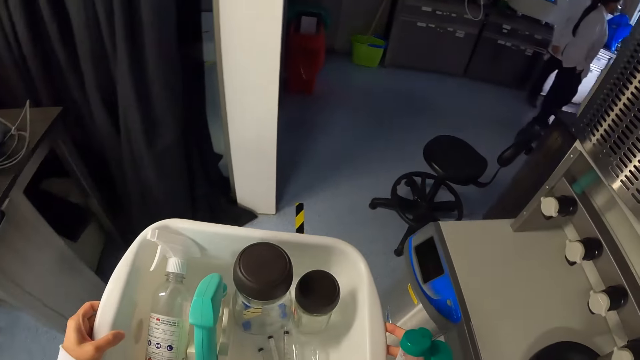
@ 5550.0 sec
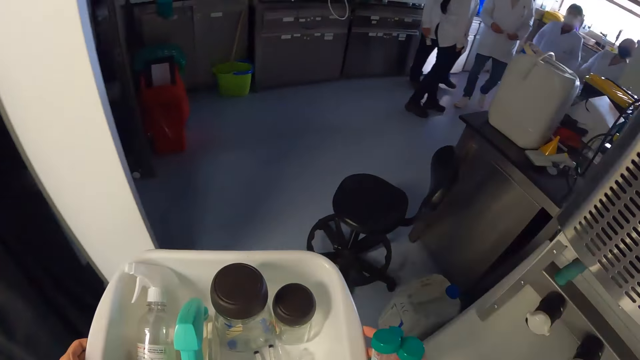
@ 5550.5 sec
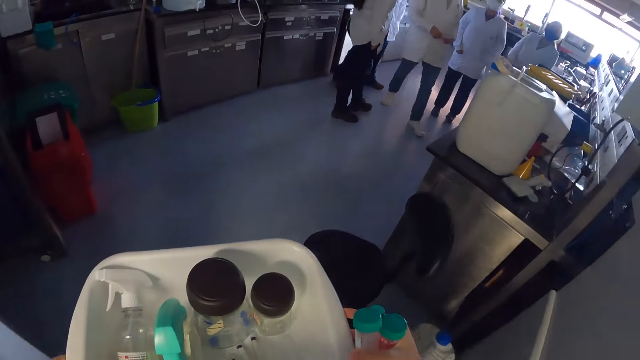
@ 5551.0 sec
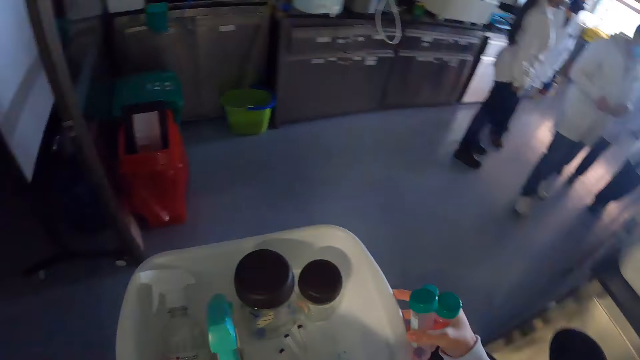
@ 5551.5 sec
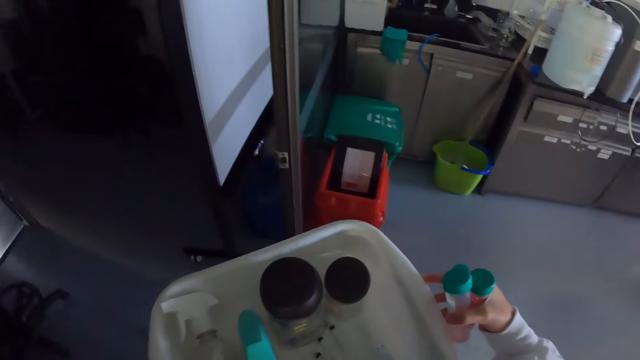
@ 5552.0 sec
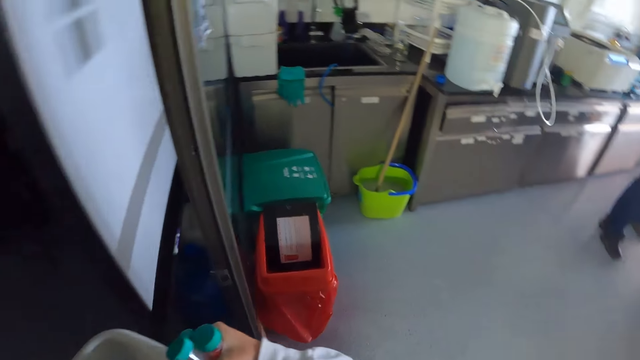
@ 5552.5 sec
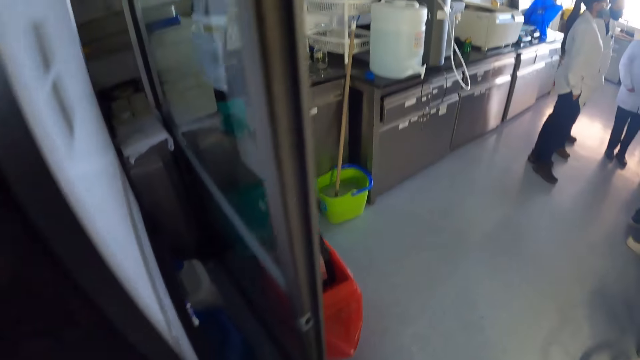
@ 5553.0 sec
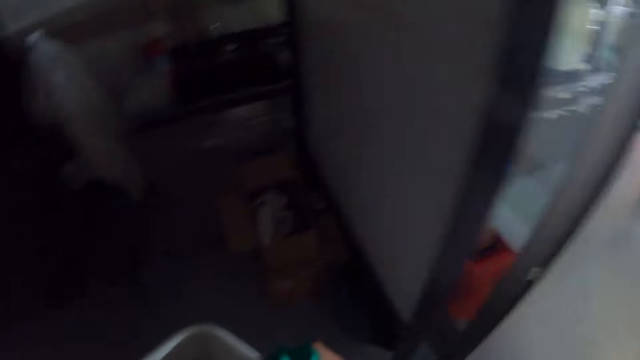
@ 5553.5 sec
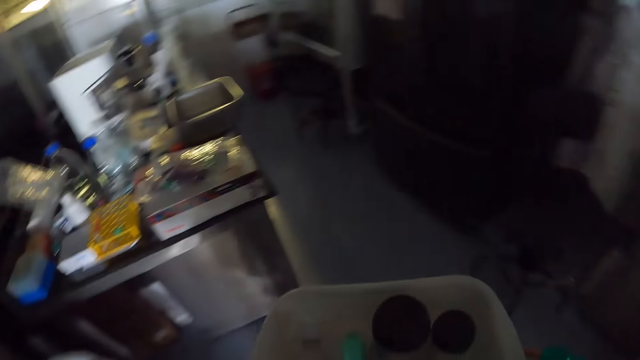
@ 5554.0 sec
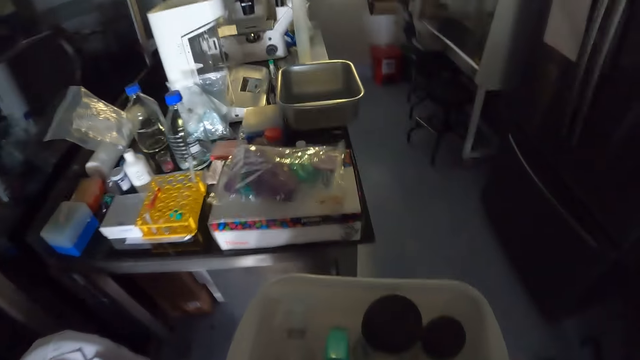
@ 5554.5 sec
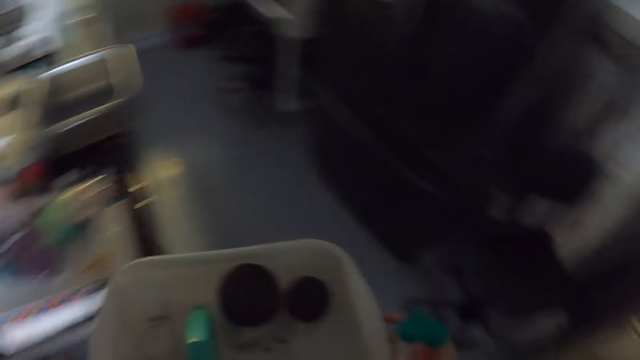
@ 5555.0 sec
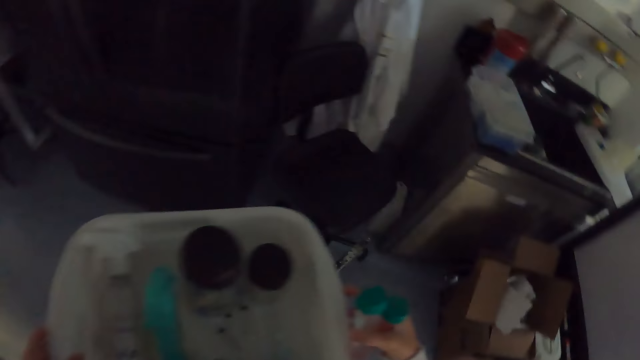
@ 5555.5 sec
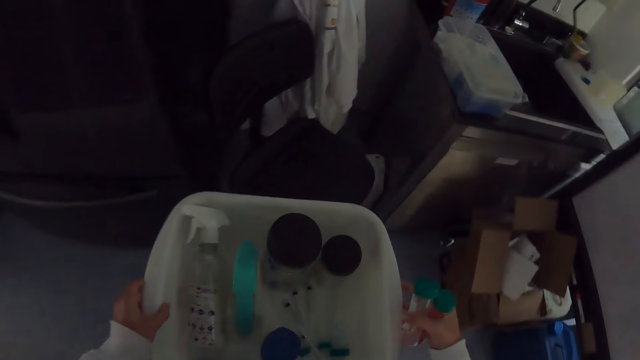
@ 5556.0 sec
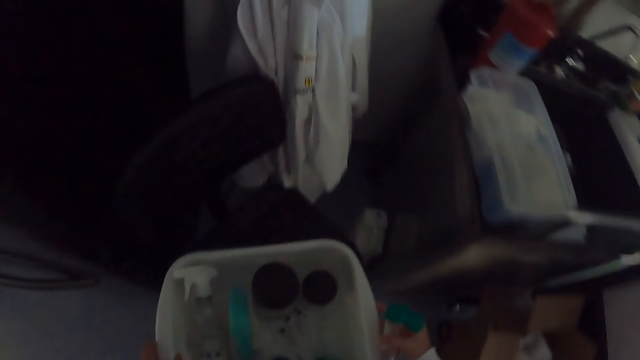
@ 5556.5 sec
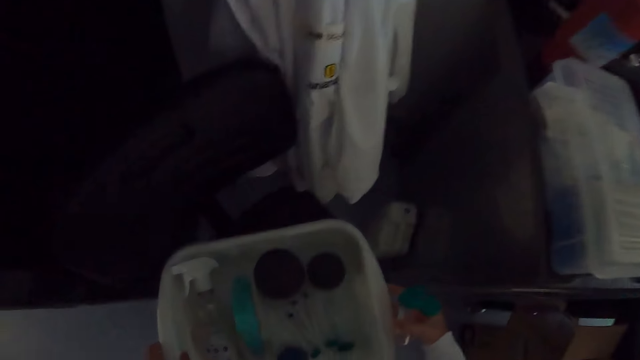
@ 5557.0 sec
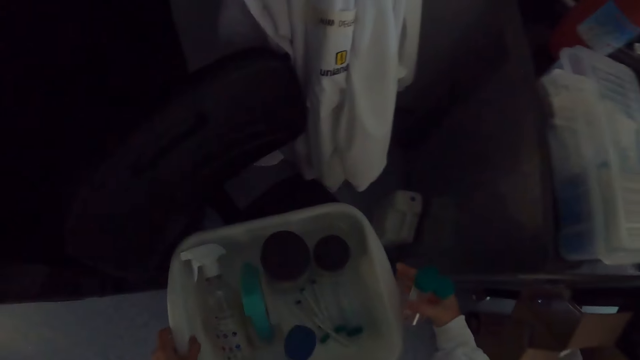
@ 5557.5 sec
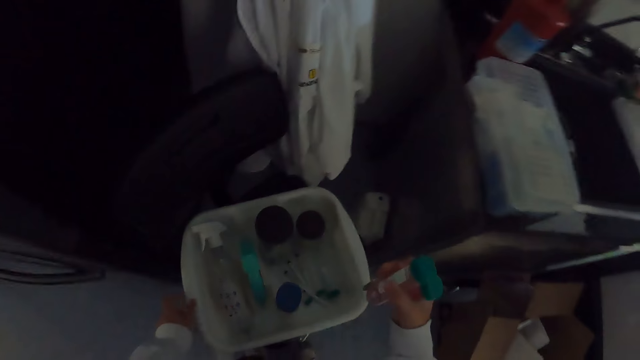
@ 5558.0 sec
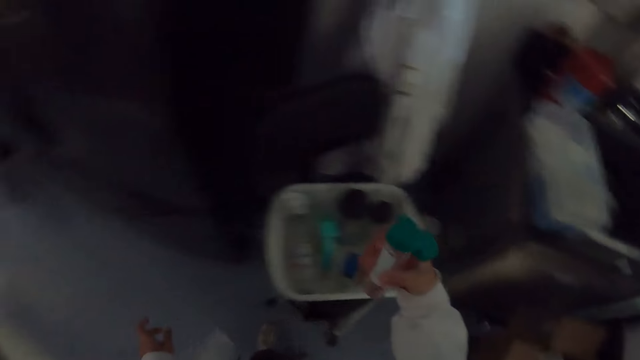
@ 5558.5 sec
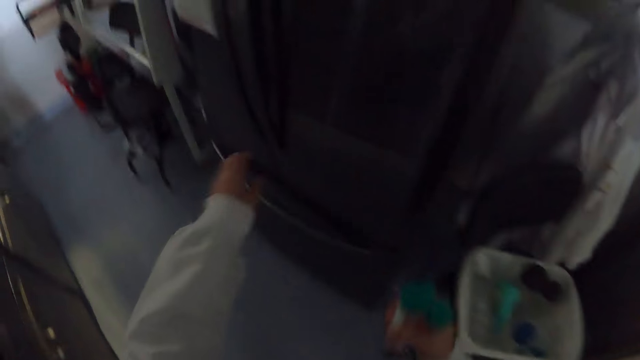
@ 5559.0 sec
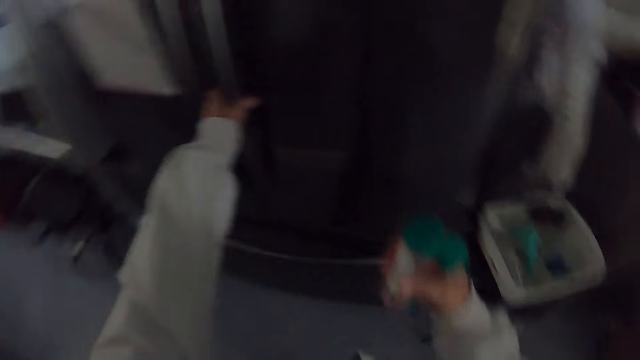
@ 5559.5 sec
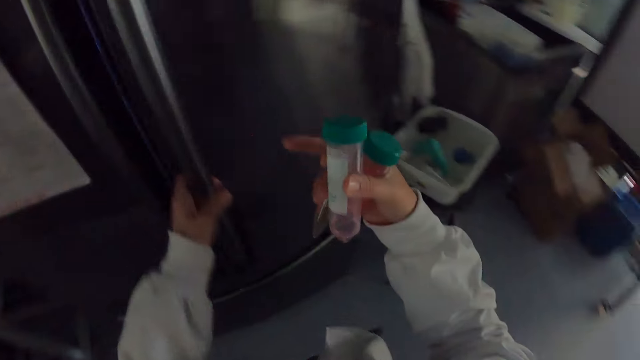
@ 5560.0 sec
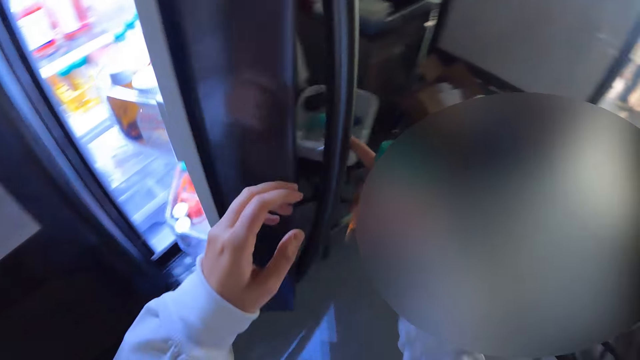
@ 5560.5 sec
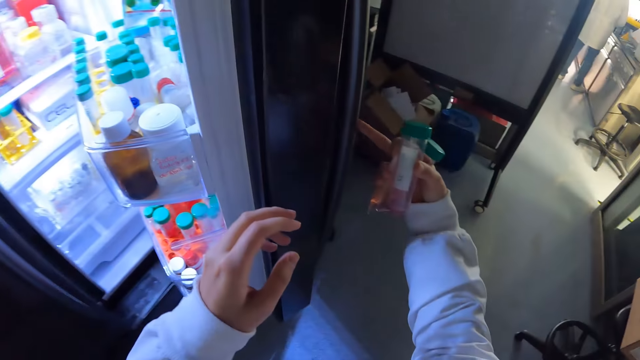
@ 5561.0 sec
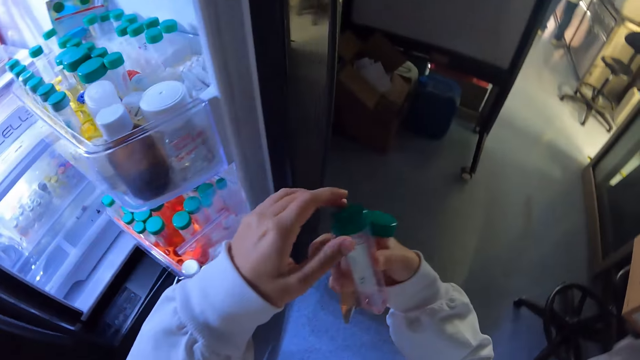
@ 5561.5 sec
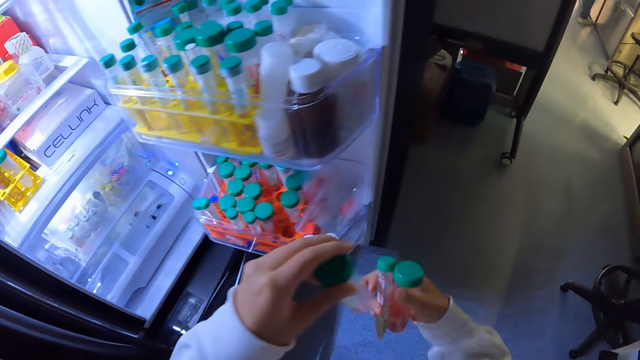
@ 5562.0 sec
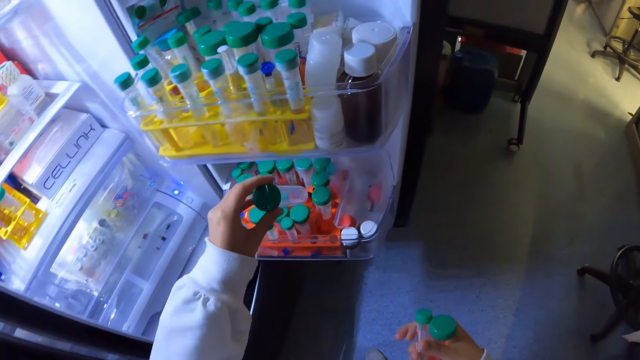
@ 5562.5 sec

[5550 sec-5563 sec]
The camera wearer places the basin on the chair. They pick up the bottle specimen and open the fridge.

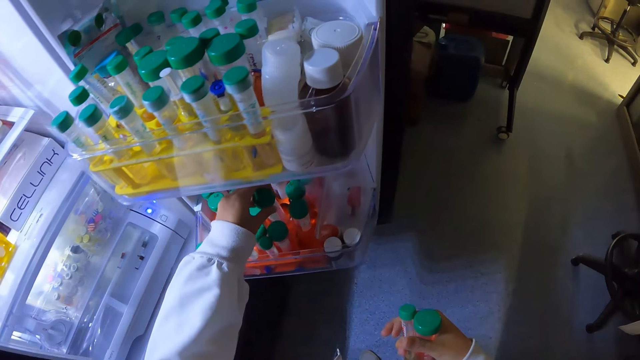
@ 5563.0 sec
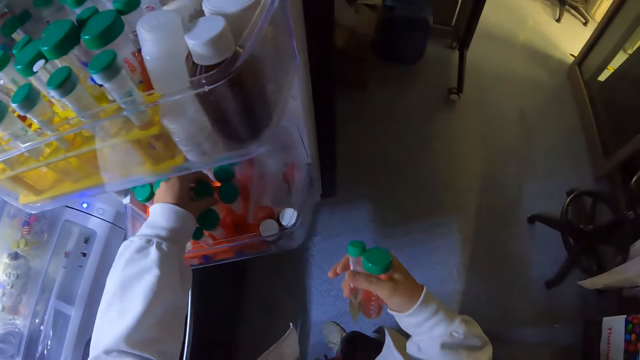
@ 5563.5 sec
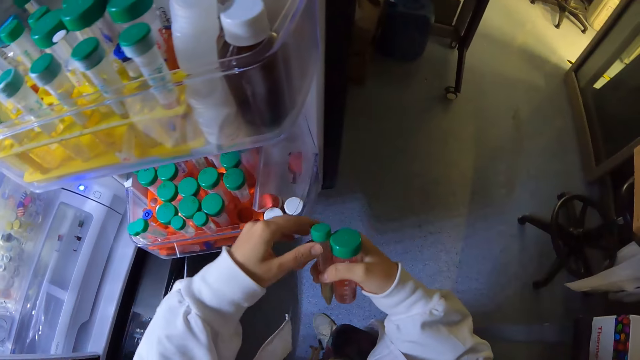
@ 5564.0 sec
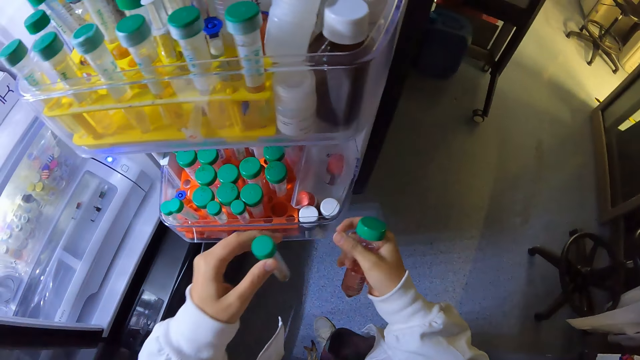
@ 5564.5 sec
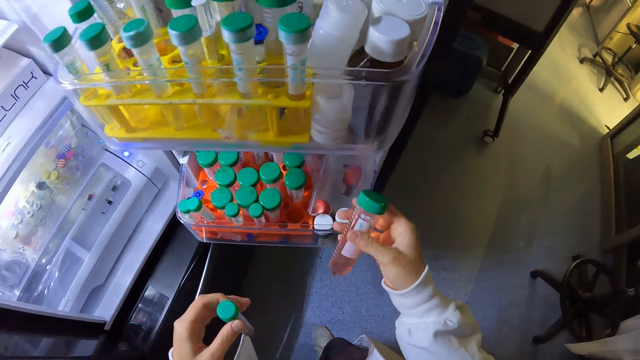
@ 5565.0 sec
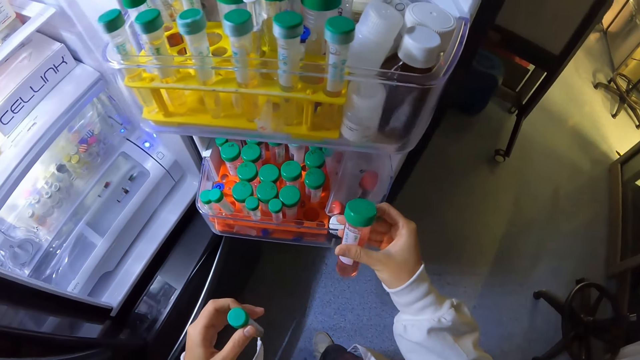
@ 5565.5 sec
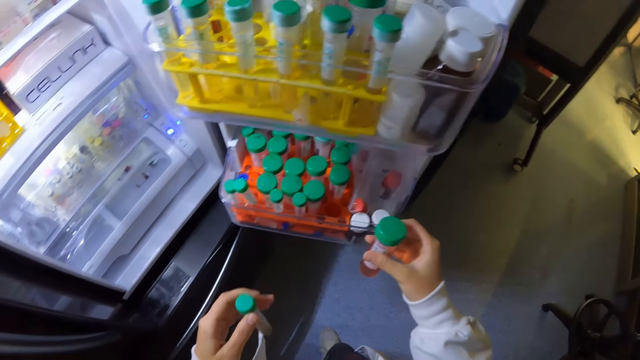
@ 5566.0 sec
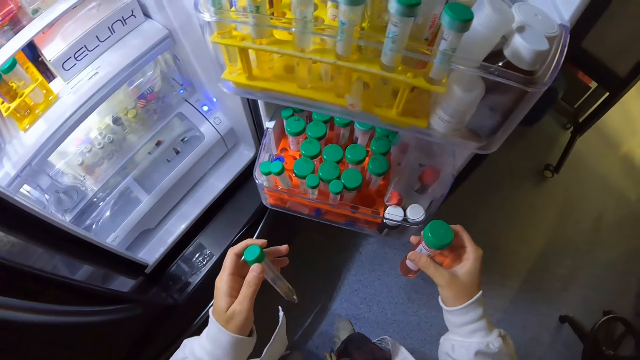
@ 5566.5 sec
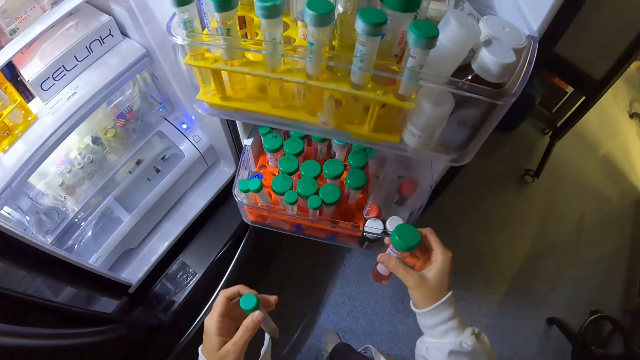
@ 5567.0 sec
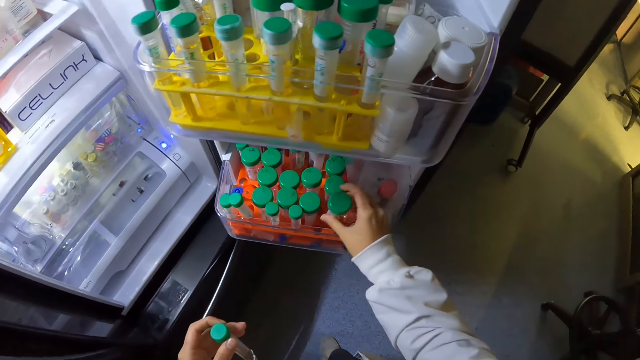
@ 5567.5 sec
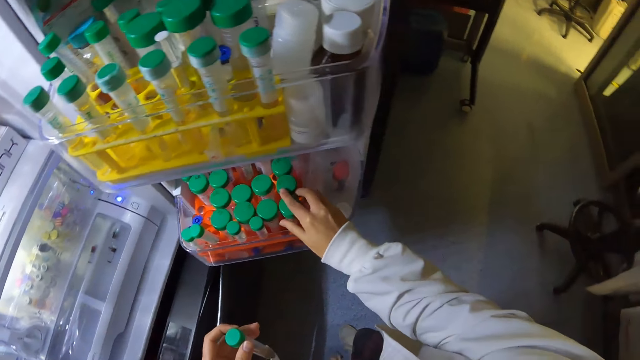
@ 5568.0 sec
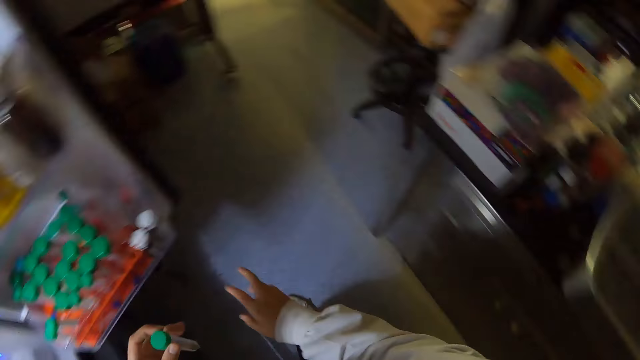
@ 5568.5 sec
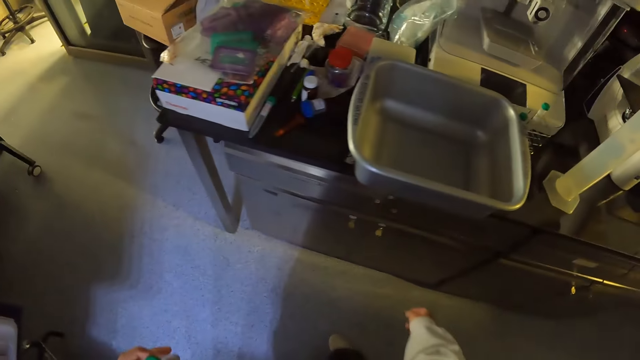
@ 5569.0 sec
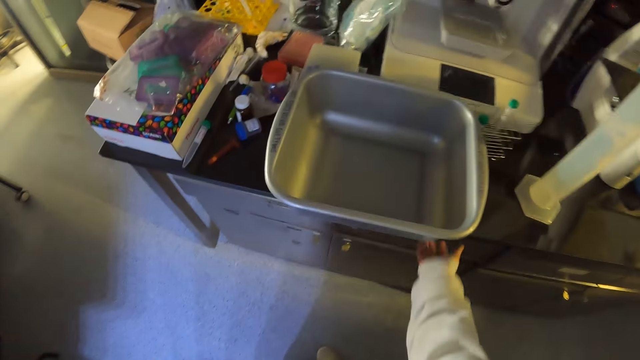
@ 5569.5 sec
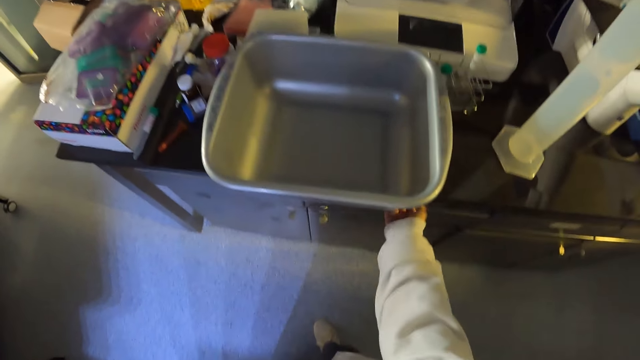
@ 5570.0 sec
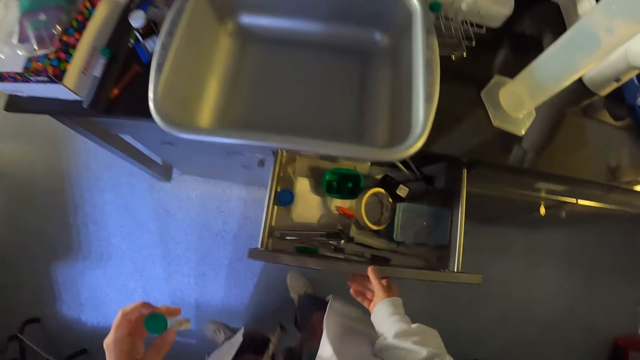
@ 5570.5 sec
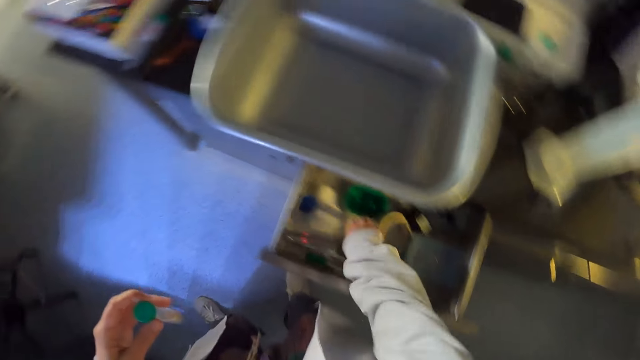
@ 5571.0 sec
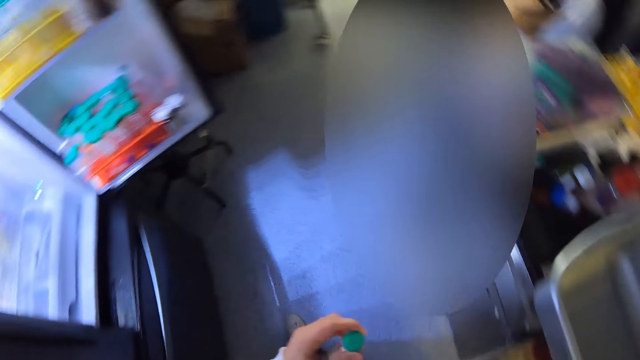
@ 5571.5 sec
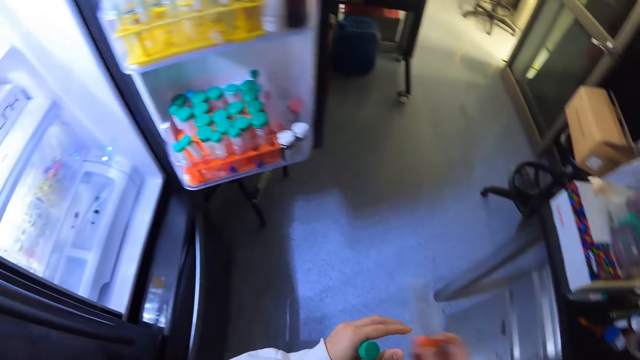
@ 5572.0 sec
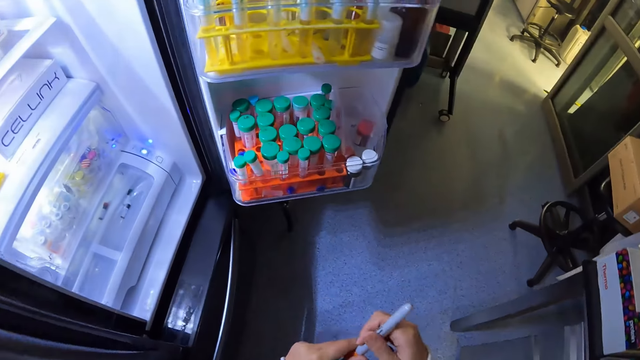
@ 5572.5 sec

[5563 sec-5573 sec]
The camera wearer places the sample tubes or bottle specimen in the fridge. They pick up the bottle specimen, stare at the bottle specimen, and put the bottle specimen in the fridge. They open the drawer and pick up the pen from the drawer.
